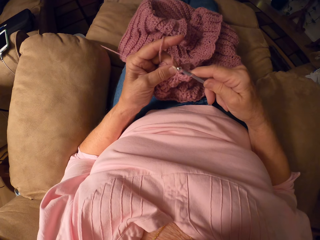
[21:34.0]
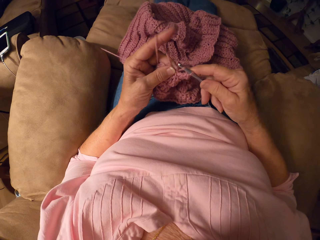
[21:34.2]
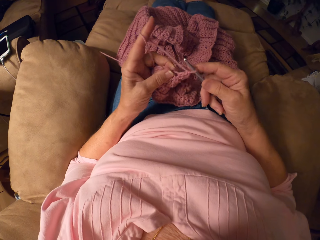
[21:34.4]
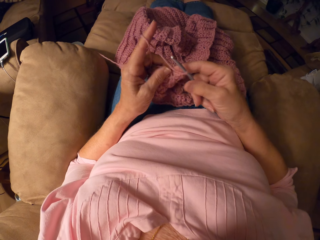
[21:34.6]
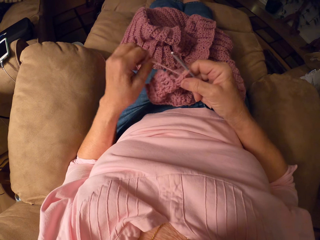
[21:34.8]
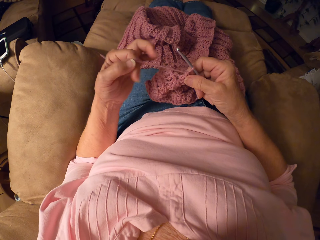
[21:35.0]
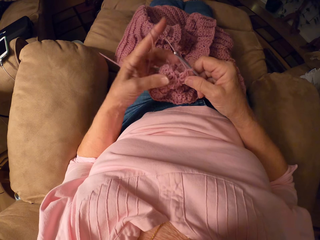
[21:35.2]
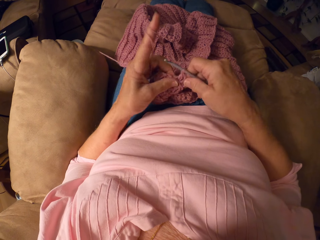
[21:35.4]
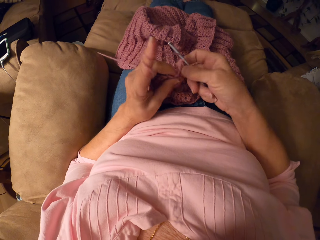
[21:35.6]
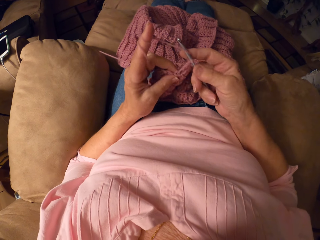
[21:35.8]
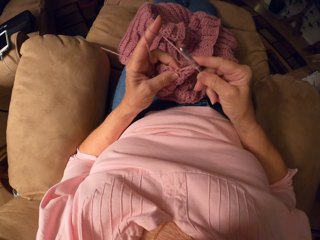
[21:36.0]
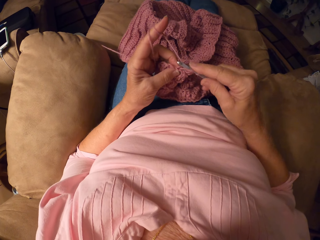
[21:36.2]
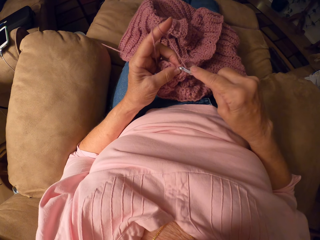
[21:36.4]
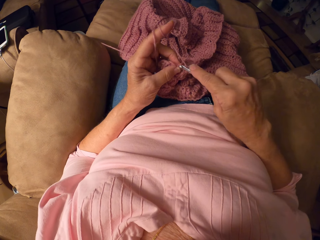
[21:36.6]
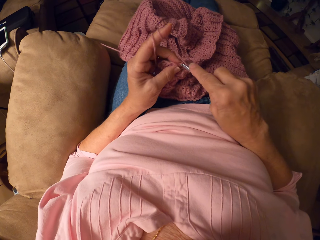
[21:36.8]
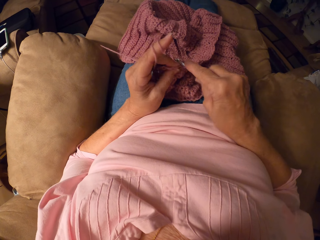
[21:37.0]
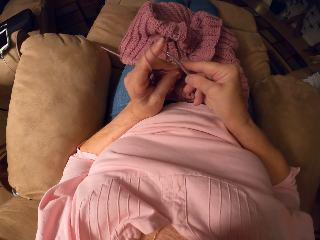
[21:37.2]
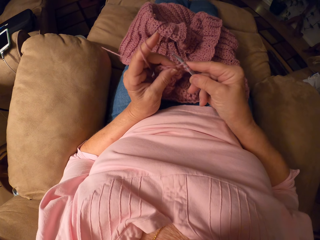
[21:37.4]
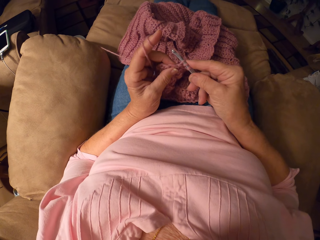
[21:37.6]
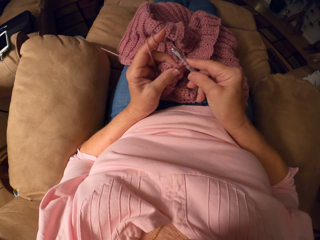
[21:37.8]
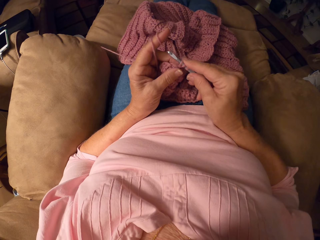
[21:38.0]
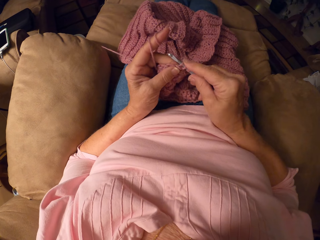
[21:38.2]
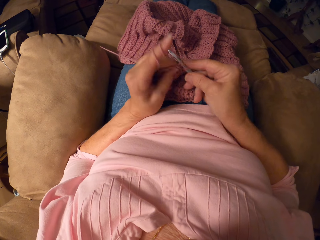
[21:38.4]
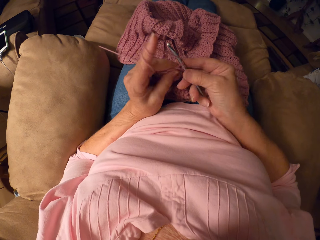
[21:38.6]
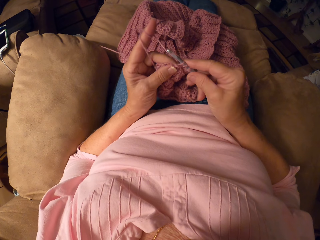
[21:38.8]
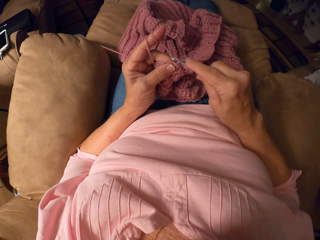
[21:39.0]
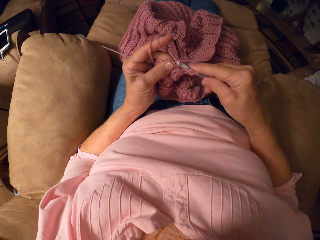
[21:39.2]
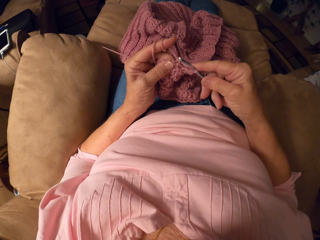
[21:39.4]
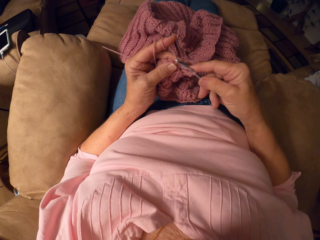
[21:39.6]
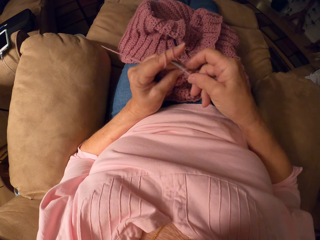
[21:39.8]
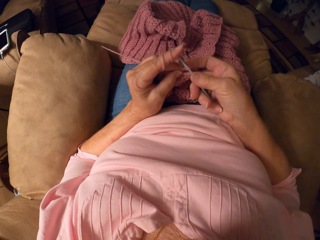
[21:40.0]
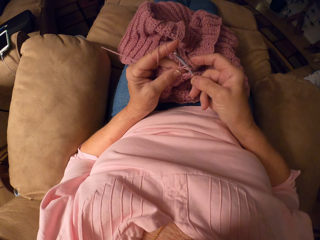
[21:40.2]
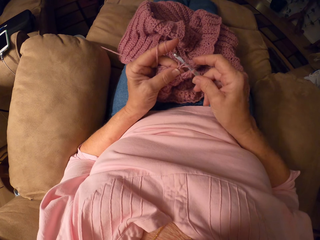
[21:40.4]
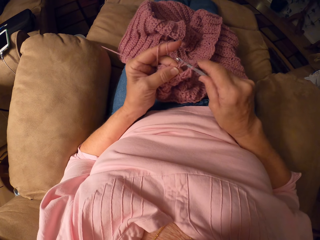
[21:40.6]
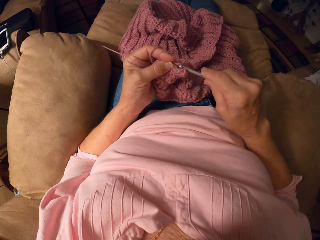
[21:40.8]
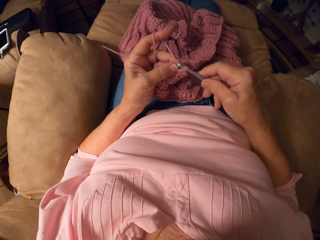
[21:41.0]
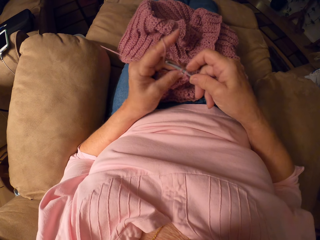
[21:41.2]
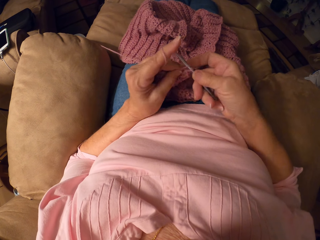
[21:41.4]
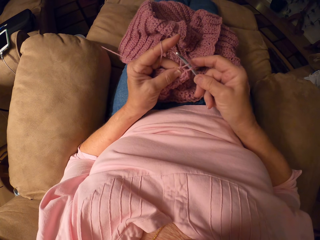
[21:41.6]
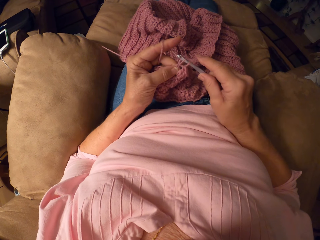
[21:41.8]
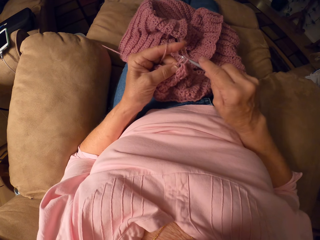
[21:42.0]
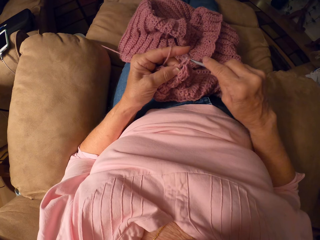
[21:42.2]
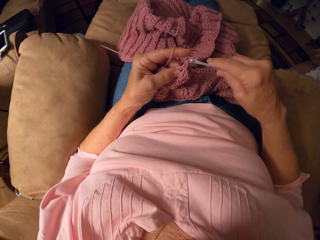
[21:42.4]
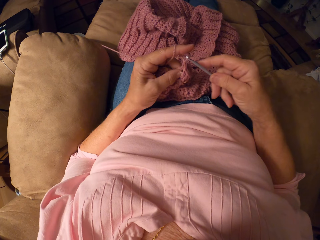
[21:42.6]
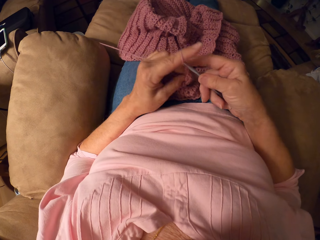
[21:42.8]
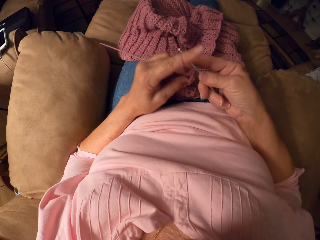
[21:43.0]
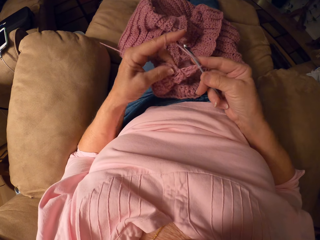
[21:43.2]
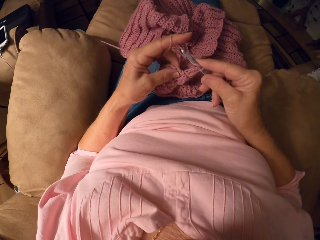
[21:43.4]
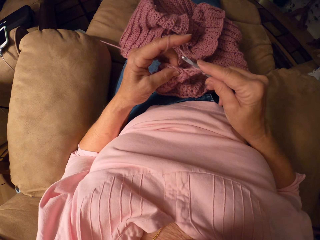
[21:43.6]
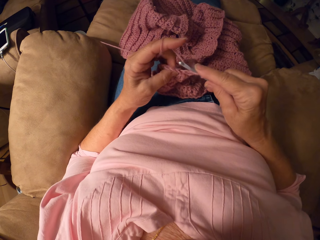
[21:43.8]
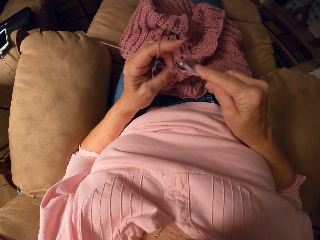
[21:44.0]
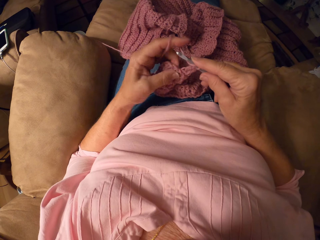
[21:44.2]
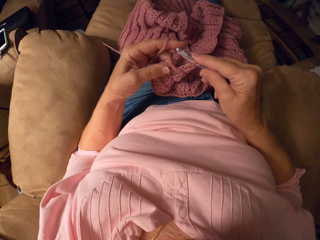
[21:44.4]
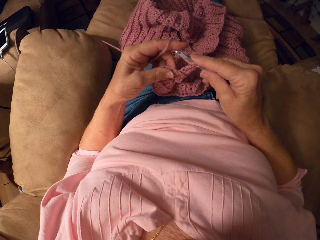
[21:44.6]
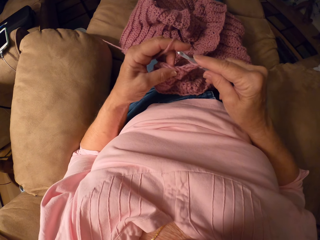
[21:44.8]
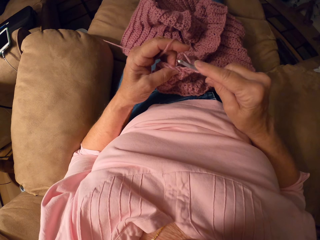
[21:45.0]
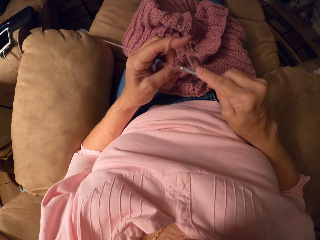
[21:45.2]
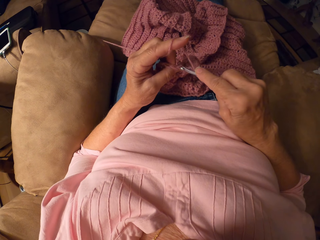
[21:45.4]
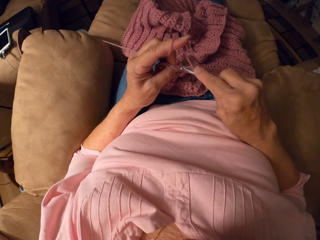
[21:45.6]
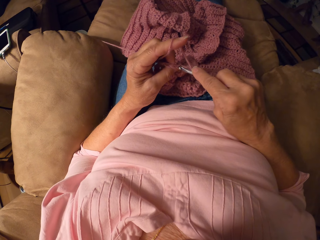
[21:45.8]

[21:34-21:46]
The camera wearer rolls the yarn on her left hand.

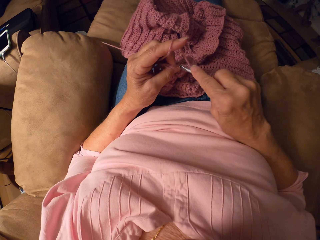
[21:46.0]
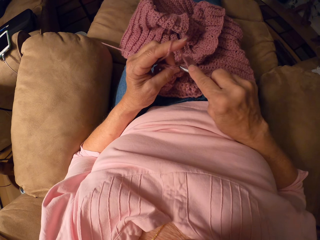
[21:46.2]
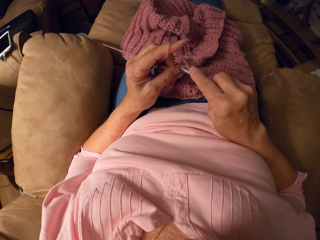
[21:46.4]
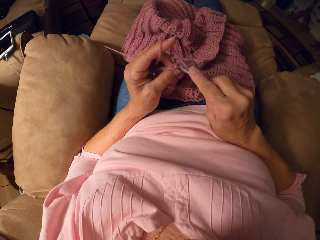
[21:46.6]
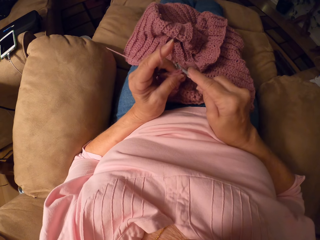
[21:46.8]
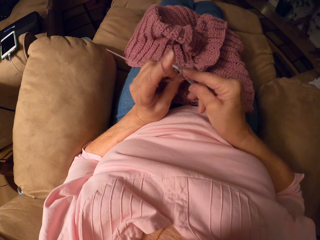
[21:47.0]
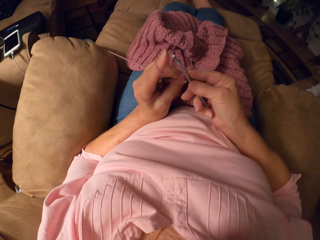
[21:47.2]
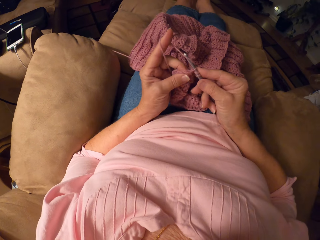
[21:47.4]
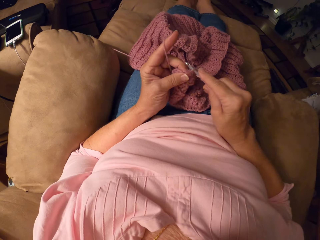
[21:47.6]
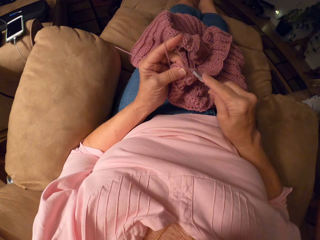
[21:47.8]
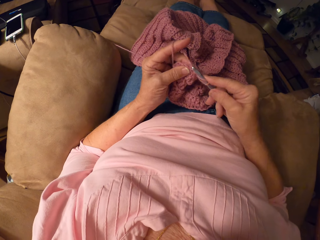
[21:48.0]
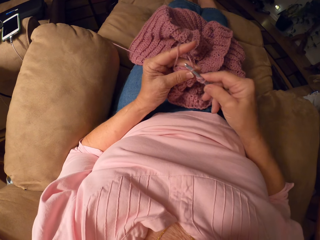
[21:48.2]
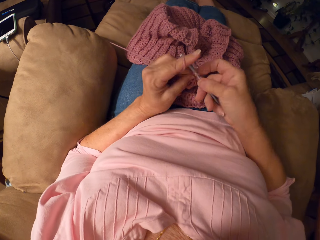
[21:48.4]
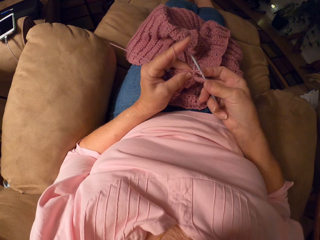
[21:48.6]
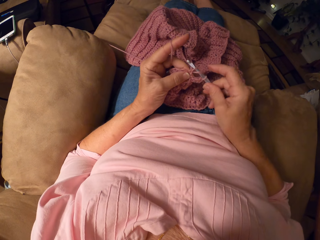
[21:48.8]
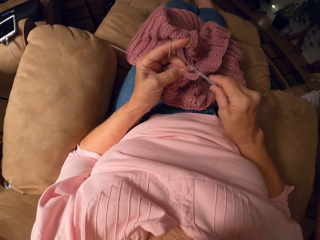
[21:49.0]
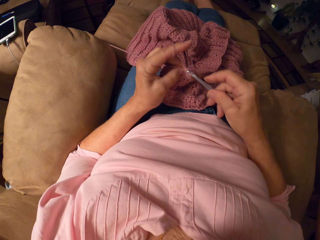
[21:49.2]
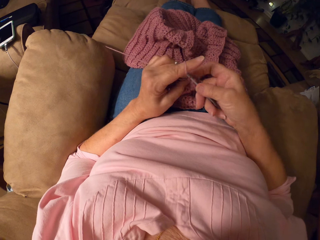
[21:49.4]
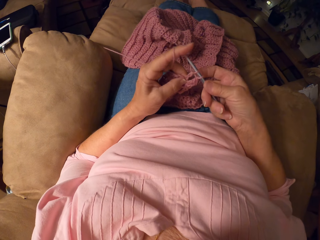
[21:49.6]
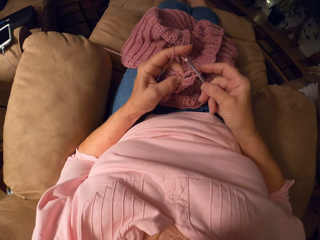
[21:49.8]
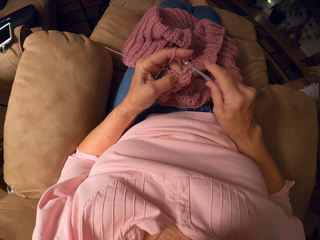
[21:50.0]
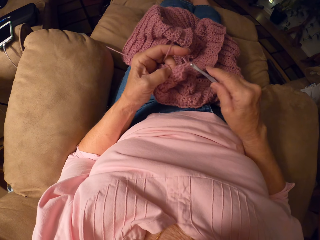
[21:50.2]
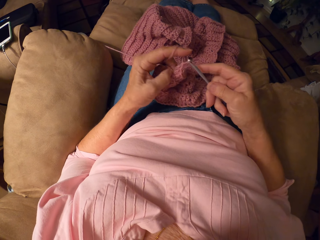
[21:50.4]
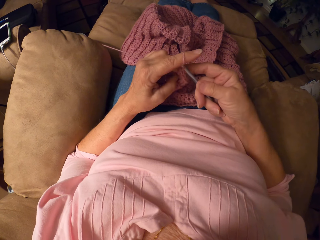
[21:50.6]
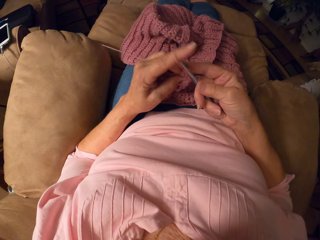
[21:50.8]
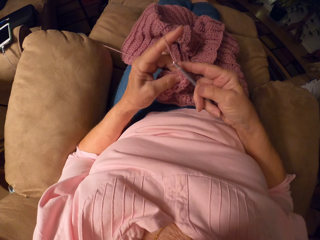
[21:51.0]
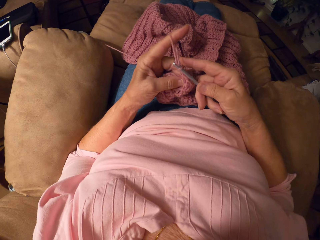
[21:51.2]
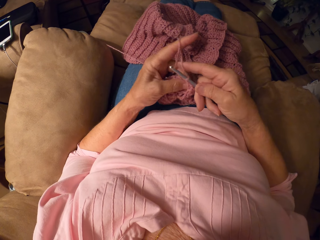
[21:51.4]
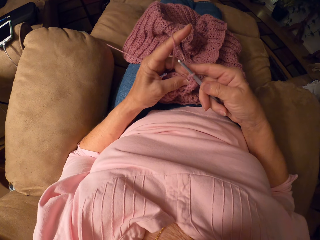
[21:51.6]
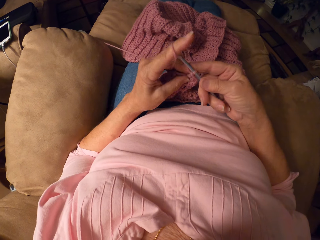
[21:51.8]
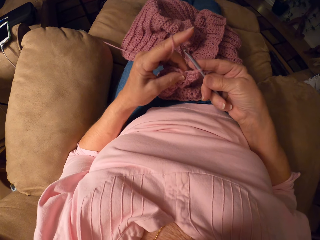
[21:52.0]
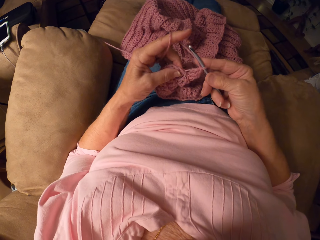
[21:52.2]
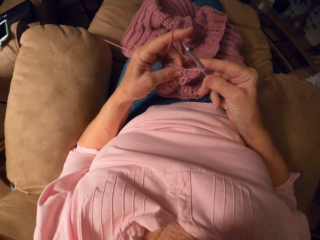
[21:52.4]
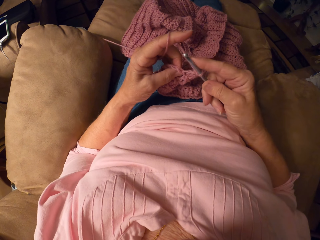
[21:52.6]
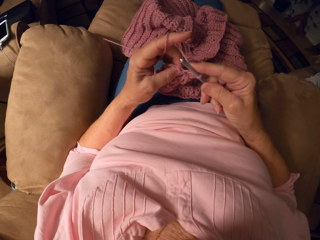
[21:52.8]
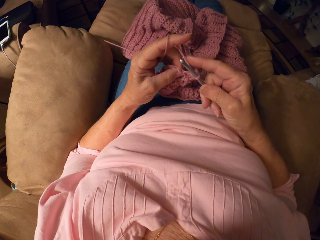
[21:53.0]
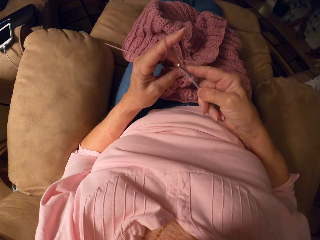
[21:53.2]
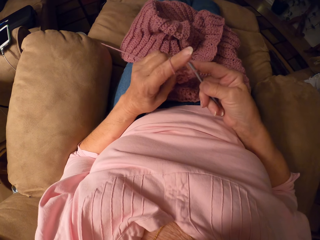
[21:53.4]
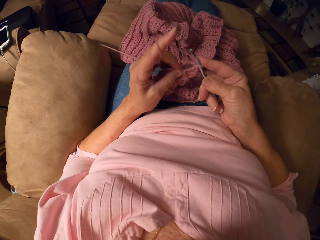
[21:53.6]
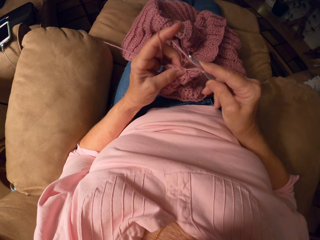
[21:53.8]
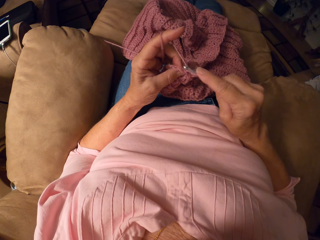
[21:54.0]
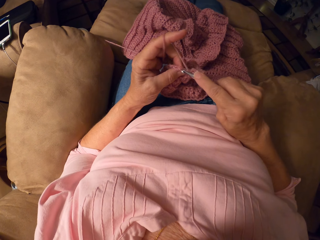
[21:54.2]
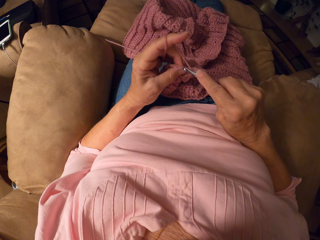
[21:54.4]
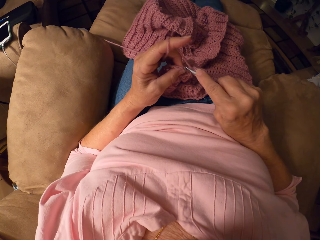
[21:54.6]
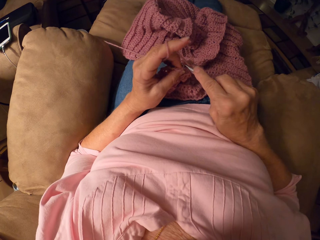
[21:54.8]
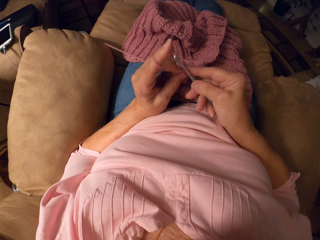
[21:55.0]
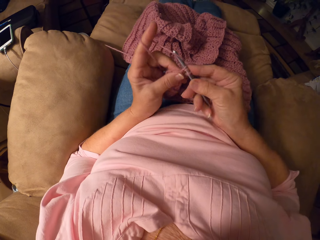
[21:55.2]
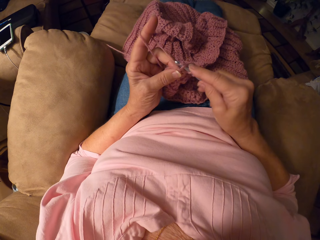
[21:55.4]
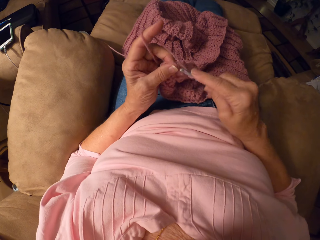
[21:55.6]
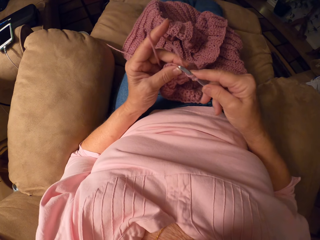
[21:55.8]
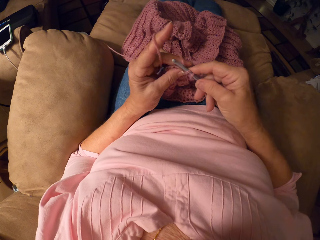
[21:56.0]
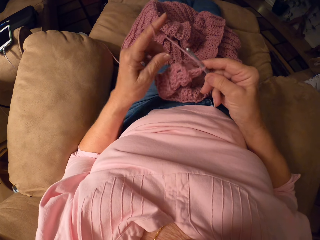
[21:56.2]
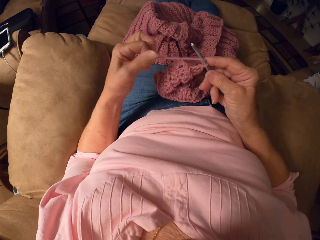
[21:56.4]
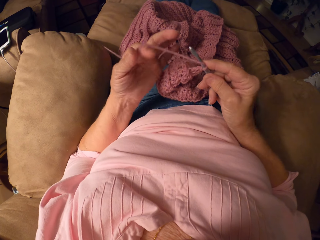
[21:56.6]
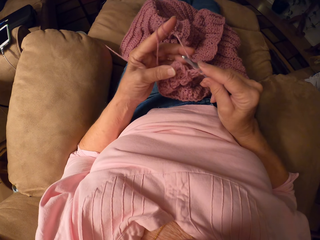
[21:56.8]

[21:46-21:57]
The camera wearer crochets the yarn with the crochet hook.
